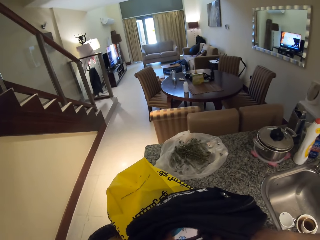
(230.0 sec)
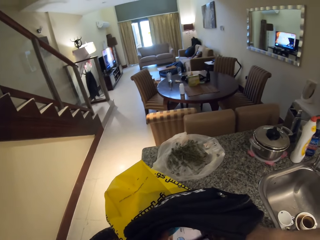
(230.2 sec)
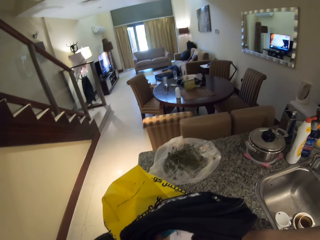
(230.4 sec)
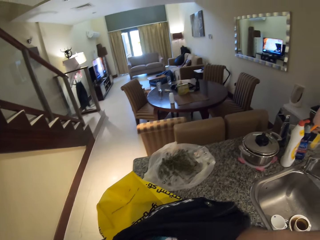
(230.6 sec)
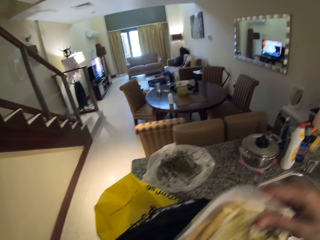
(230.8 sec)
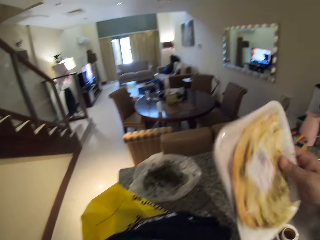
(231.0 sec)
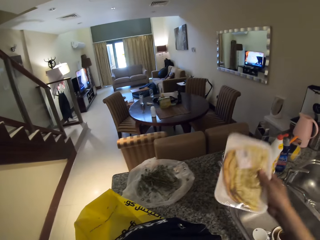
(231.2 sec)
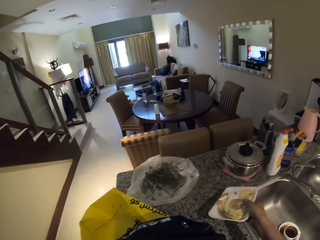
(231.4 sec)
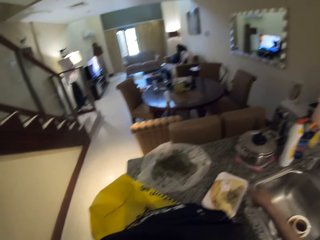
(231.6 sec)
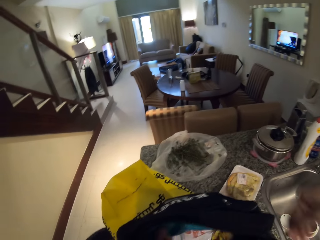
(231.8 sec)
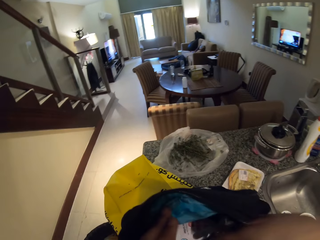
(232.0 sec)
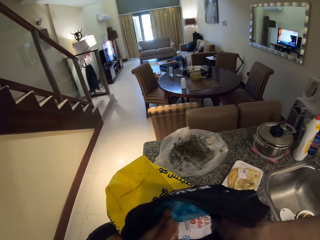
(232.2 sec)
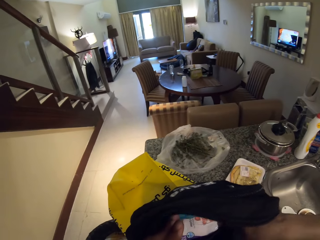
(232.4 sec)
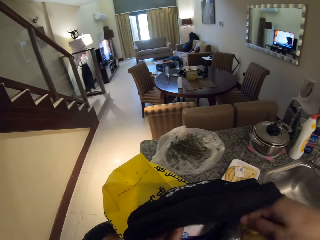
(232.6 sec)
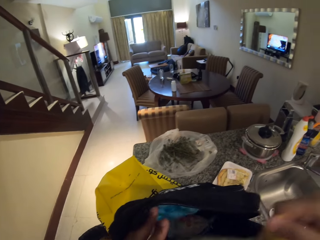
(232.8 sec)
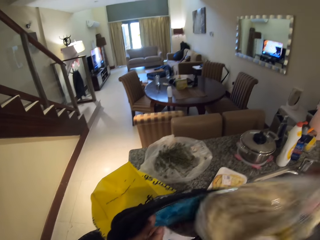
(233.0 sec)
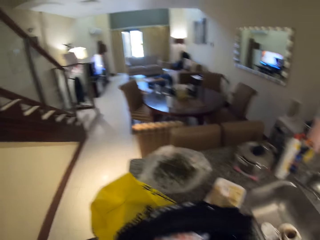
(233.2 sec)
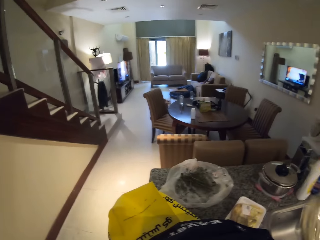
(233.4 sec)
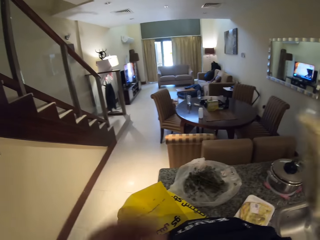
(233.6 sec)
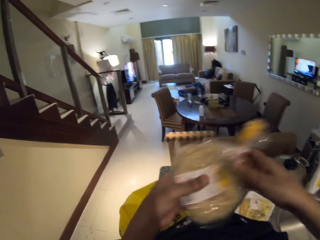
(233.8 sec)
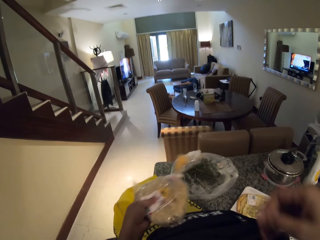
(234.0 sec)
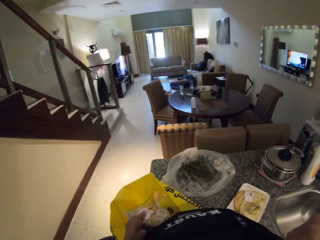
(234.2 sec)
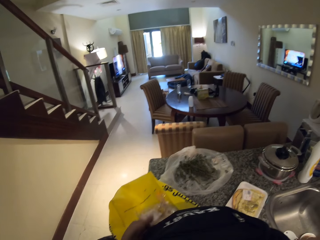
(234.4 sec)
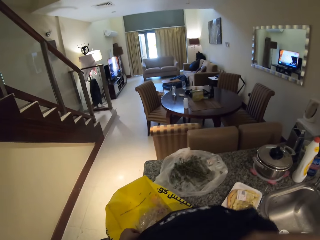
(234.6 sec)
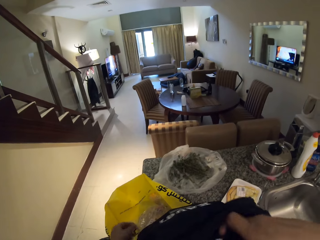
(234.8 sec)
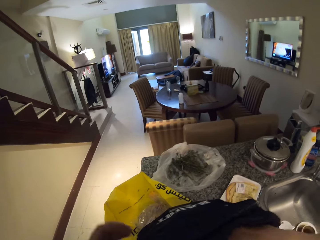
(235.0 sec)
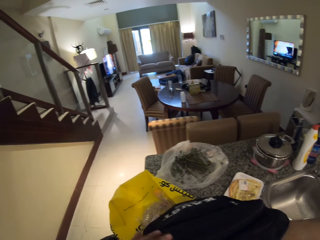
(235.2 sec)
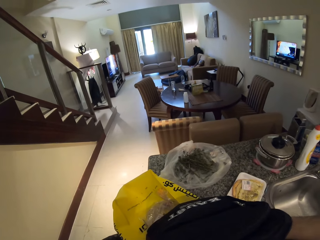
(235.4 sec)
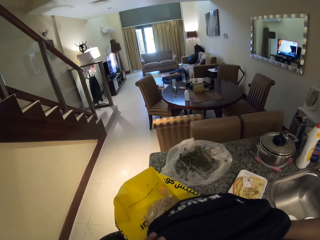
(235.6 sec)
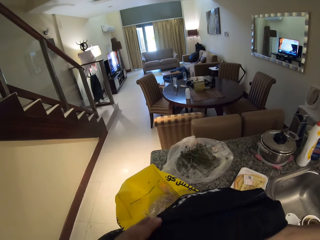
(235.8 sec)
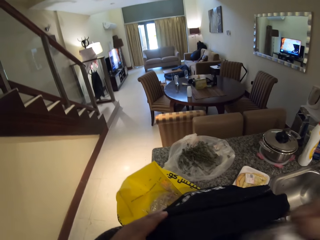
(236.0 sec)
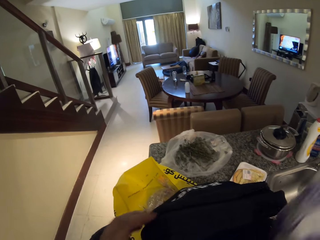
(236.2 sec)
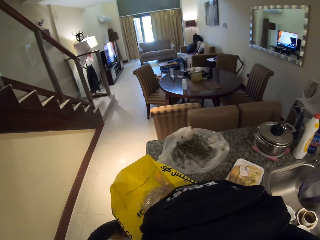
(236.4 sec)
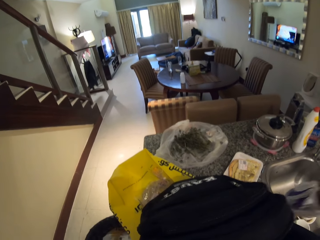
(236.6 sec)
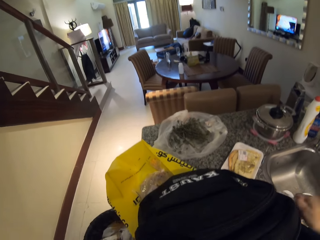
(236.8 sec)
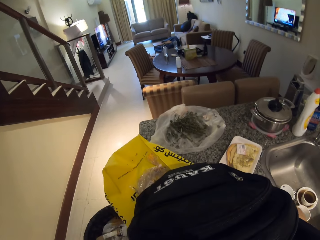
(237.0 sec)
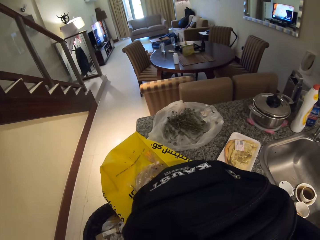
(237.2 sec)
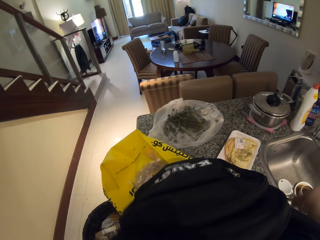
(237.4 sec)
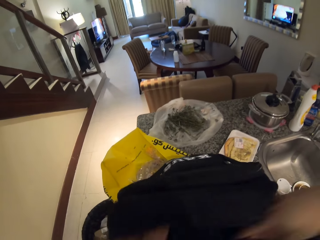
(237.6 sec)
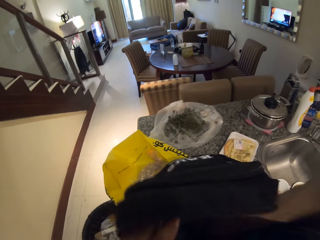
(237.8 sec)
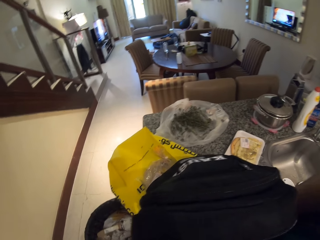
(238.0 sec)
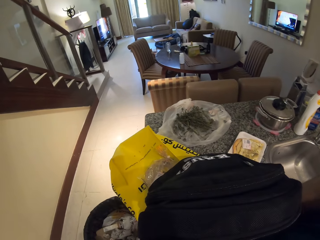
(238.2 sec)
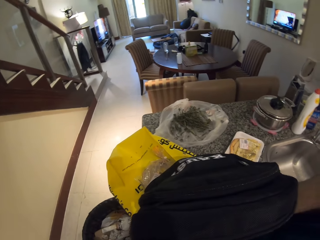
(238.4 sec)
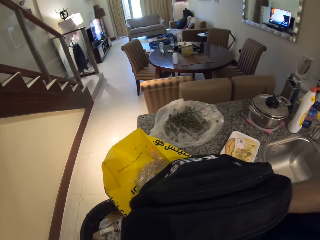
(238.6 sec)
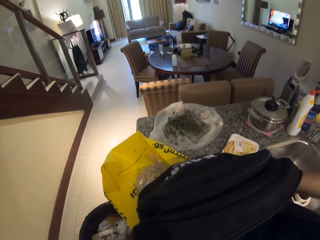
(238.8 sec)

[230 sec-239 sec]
The camera wearer removes a food from a backpack. They put a hand in the backpack. They remove a food from the backpack. They hold the food with another hand. They put a hand in the backpack. They remove a food from the backpack. They put a hand in the backpack.

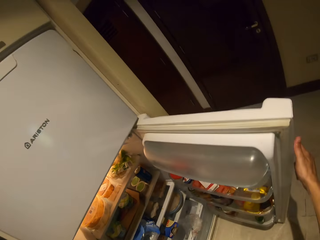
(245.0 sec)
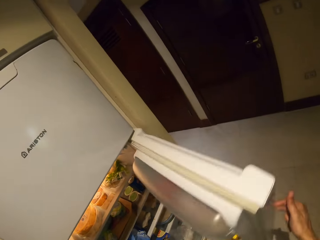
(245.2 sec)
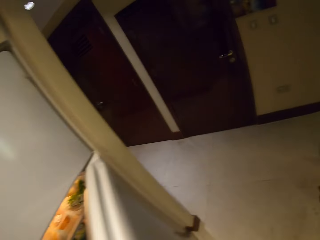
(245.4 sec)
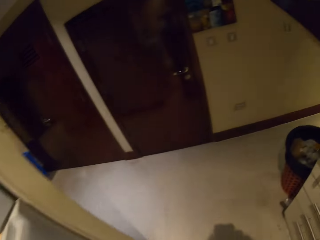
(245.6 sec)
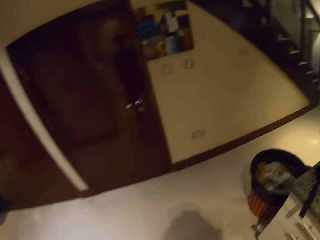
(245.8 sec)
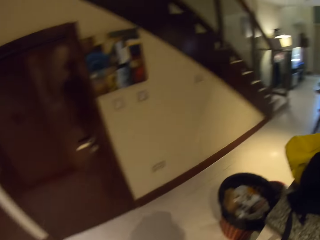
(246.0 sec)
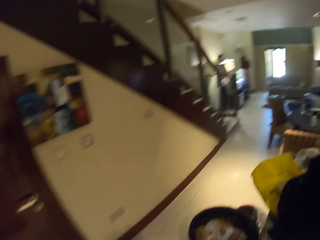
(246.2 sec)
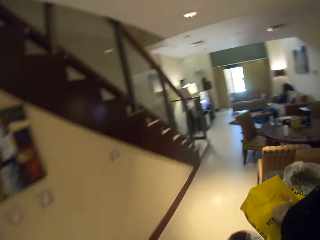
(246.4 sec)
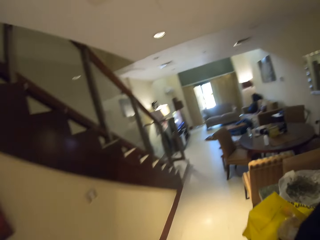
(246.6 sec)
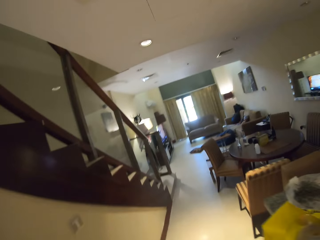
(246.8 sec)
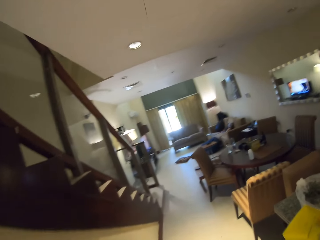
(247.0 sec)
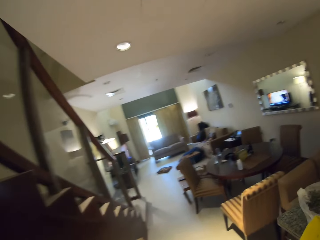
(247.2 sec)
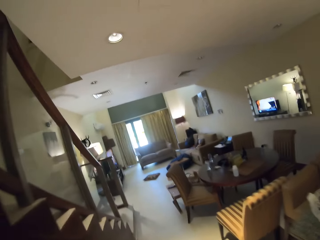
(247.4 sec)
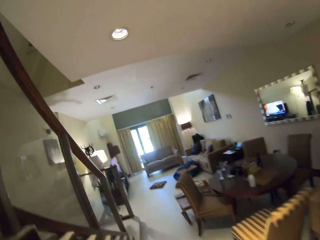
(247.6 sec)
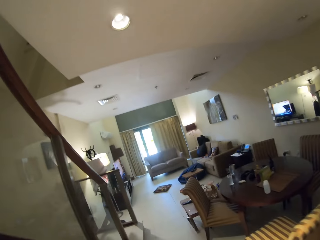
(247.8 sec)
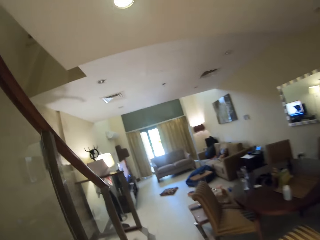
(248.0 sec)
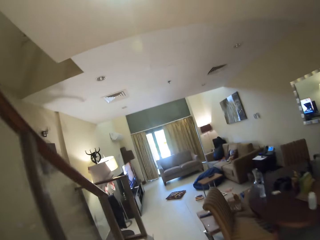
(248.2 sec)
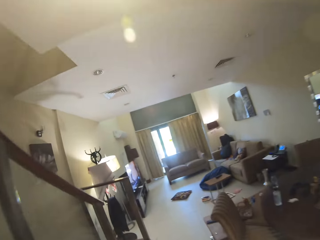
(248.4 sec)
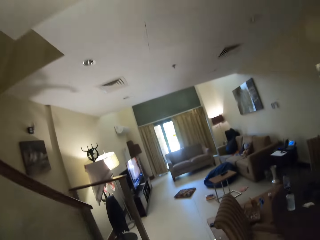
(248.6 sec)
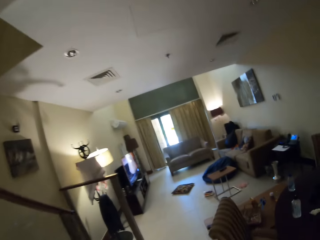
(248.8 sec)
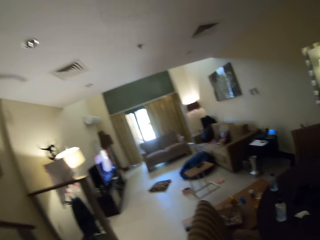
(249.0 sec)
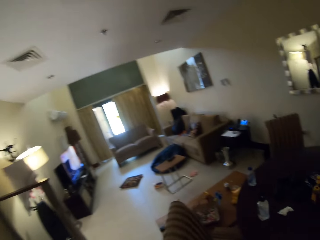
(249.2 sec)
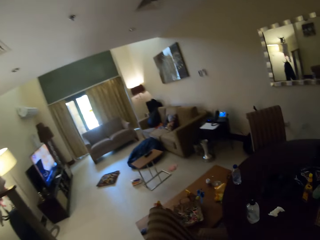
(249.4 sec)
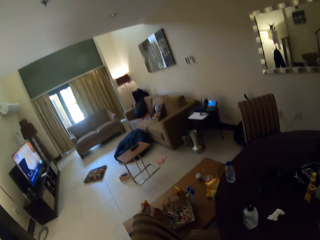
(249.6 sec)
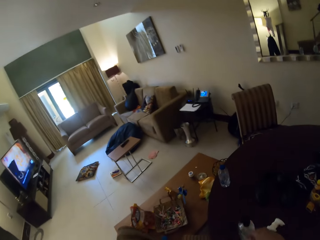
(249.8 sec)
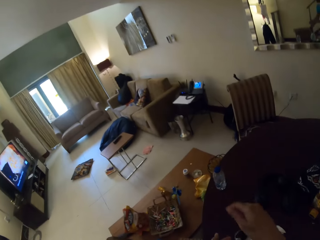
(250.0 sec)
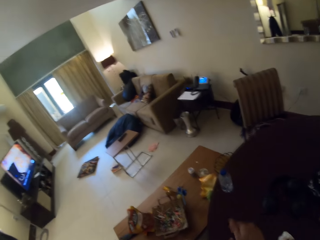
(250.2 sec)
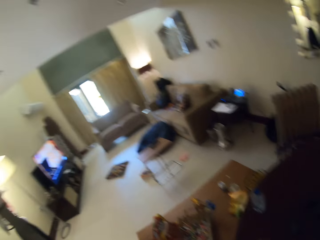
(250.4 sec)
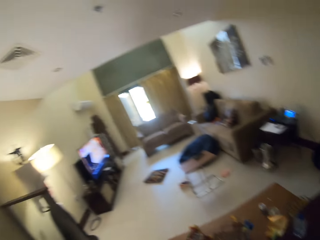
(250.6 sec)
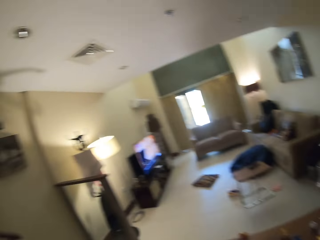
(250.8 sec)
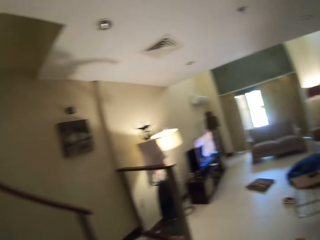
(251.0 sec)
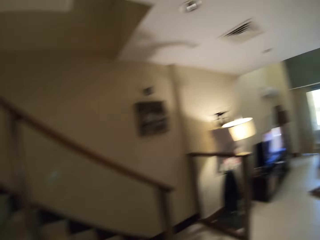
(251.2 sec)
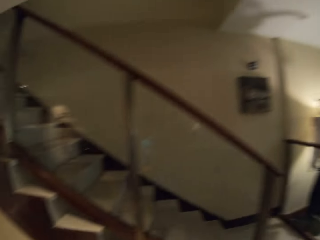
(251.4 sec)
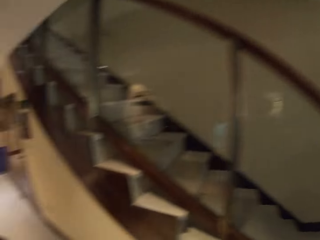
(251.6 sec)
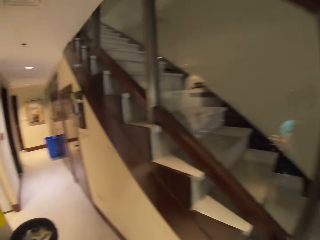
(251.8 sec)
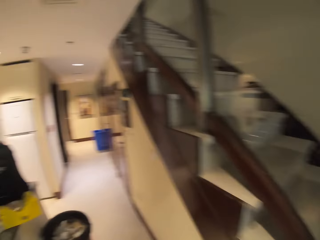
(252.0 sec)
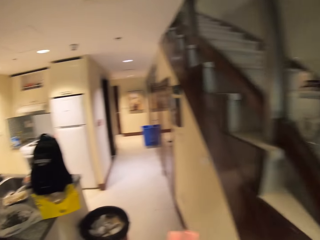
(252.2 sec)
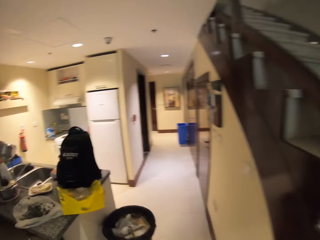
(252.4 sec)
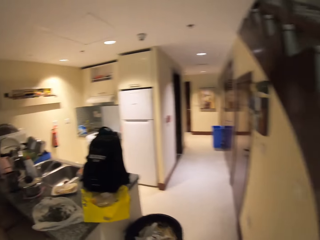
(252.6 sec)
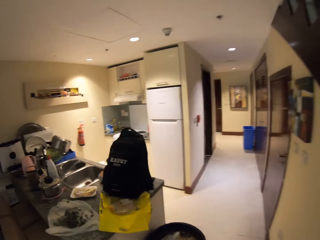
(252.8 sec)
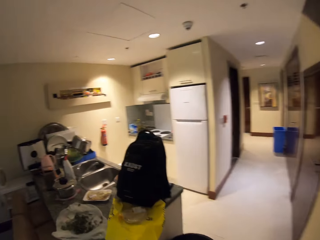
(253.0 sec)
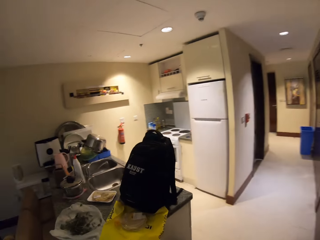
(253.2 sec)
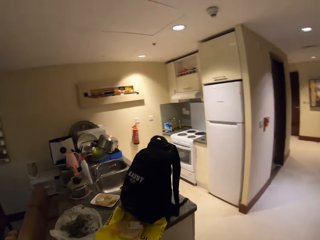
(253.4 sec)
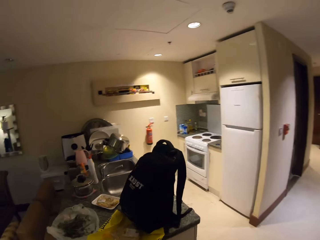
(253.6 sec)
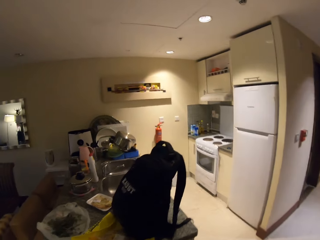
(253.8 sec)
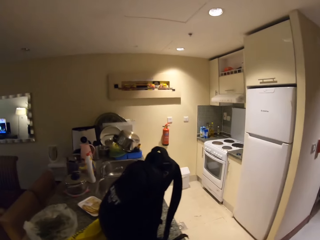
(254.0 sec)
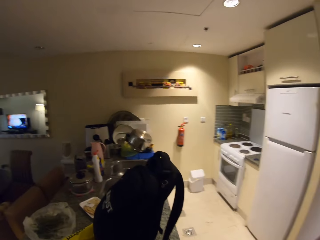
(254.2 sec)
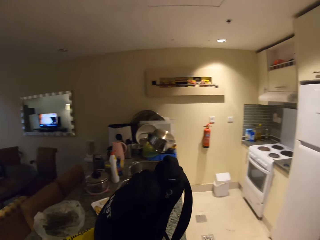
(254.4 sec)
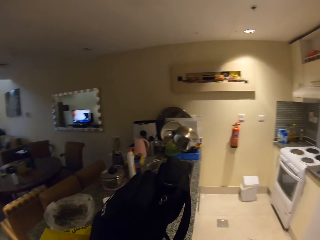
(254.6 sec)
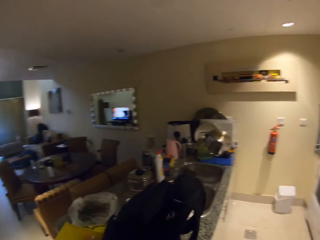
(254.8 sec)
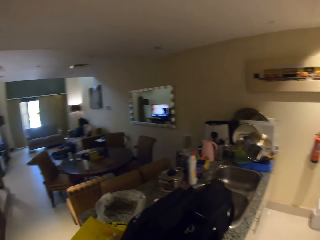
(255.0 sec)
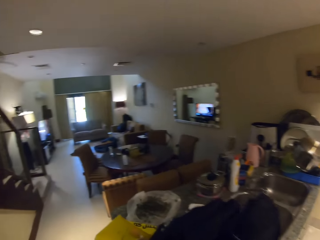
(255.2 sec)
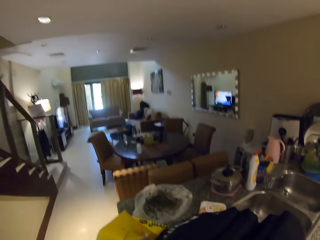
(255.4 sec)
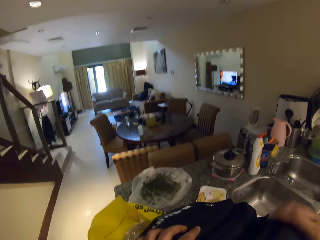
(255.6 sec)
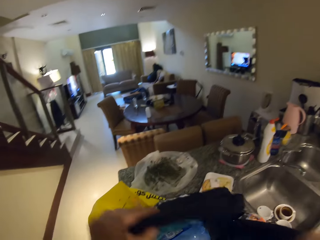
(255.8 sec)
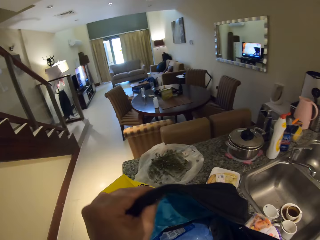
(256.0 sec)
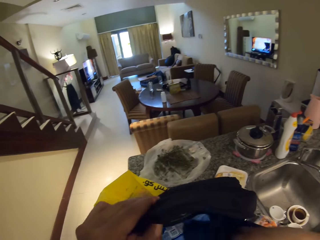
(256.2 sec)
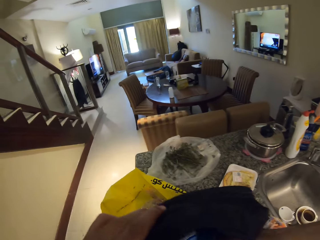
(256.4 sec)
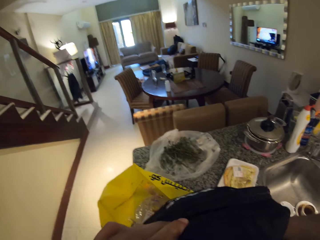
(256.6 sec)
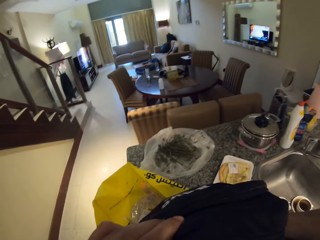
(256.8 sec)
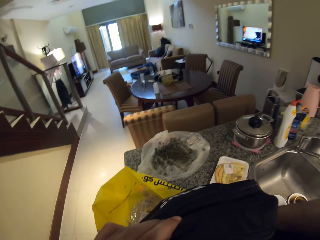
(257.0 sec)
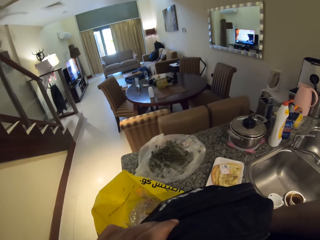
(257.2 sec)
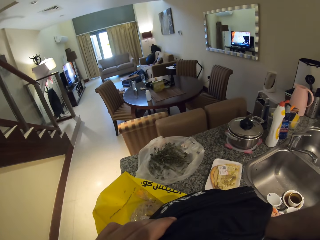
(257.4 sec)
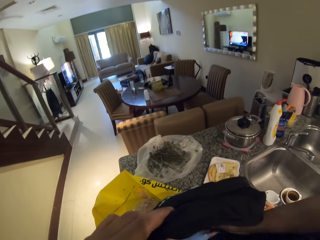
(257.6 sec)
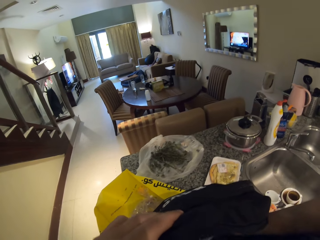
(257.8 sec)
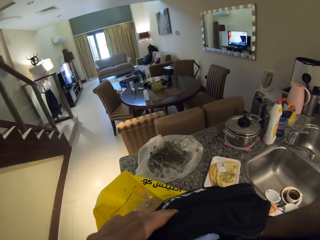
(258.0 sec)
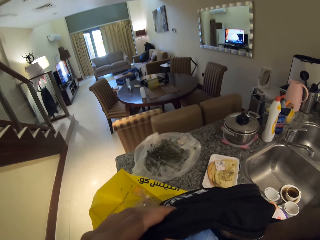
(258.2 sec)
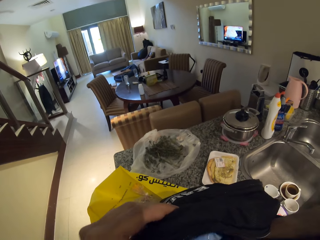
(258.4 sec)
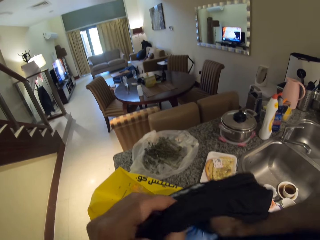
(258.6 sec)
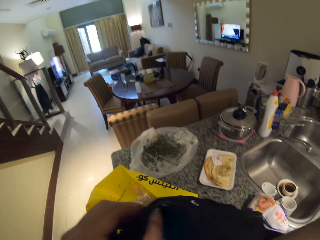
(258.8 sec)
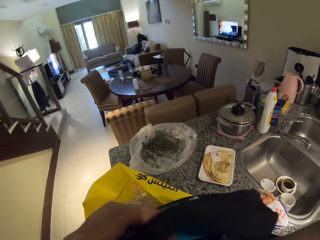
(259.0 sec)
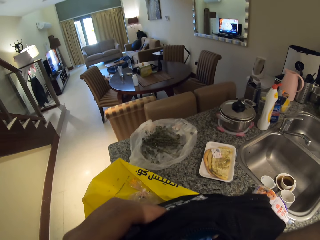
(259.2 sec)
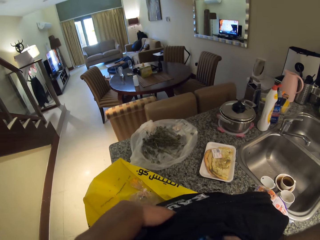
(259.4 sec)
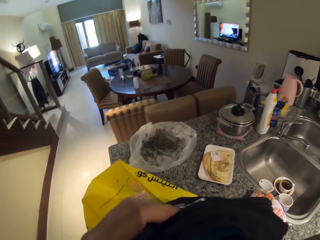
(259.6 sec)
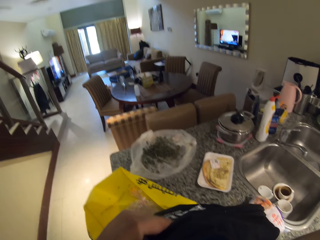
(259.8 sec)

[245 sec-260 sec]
The camera wearer closes the fridge door. They move. They walk towards the dining table. They look around. They hold a bottle. They pick up the water bottle. They walk towards the kitchen. They look around repeatedly. They walk around. They look around. They open the bag. They hold the backpack. They unload the bag. They move a hand in the backpack.
